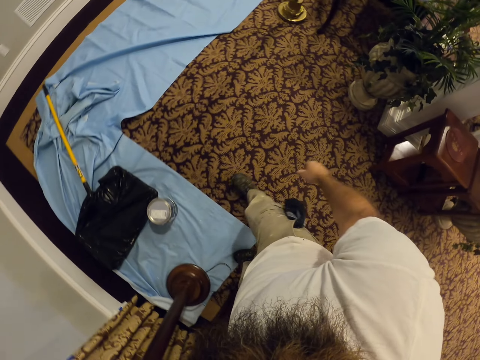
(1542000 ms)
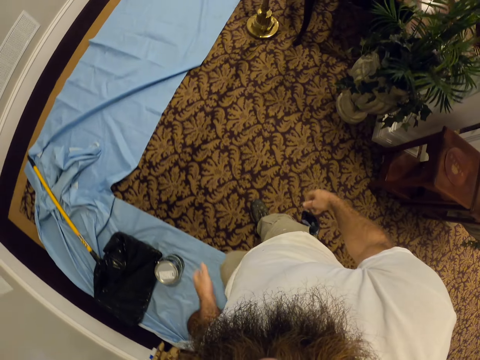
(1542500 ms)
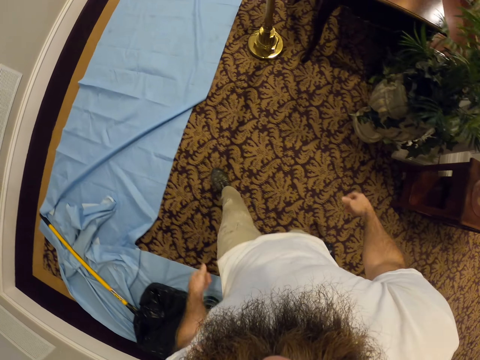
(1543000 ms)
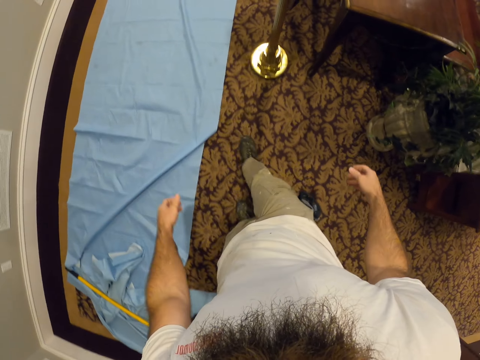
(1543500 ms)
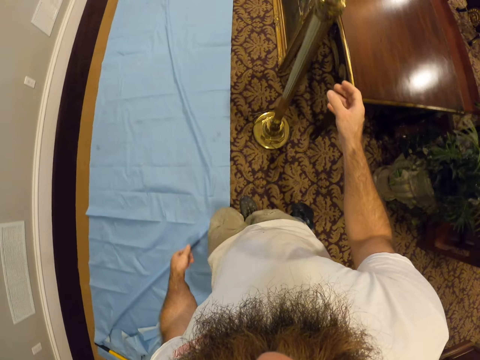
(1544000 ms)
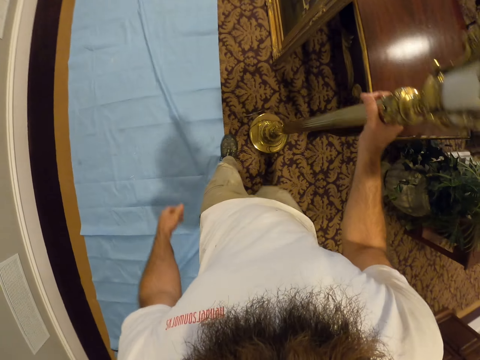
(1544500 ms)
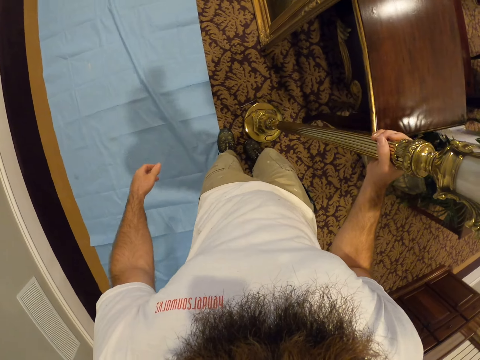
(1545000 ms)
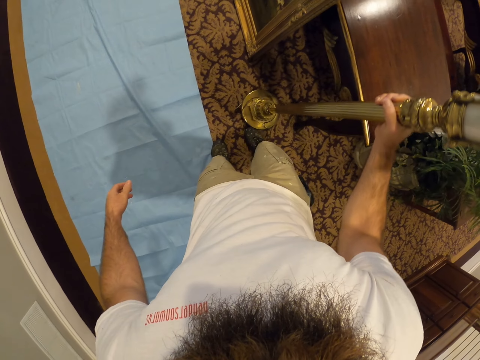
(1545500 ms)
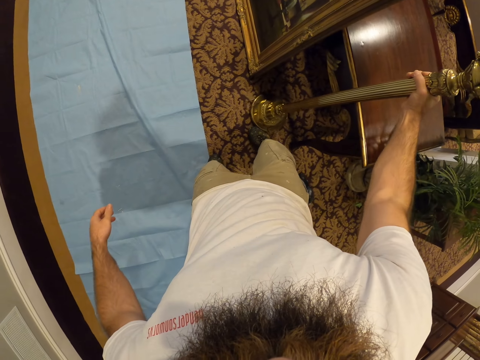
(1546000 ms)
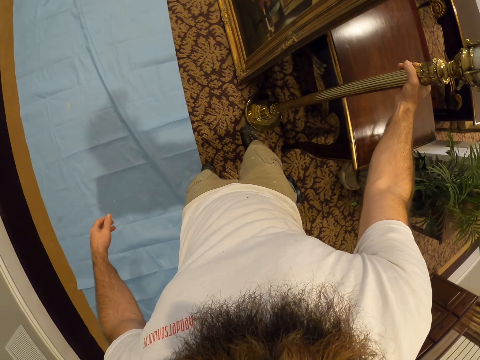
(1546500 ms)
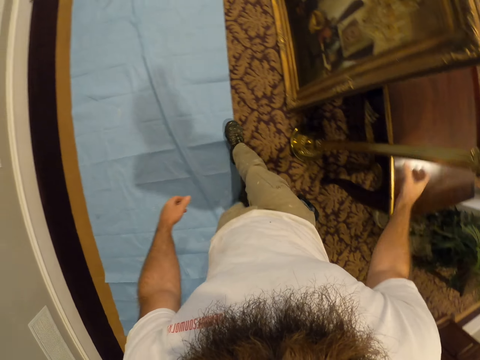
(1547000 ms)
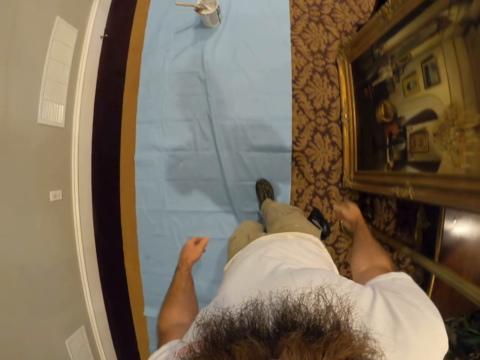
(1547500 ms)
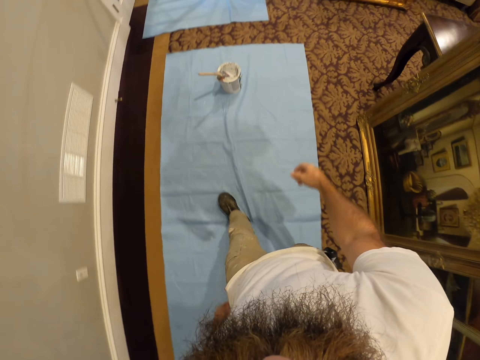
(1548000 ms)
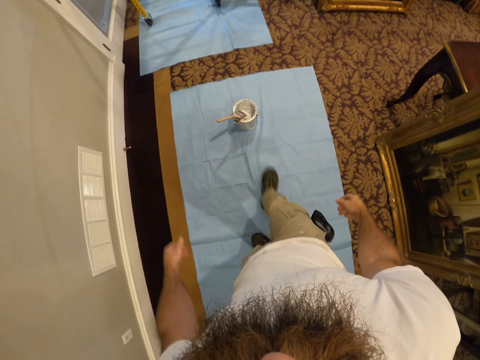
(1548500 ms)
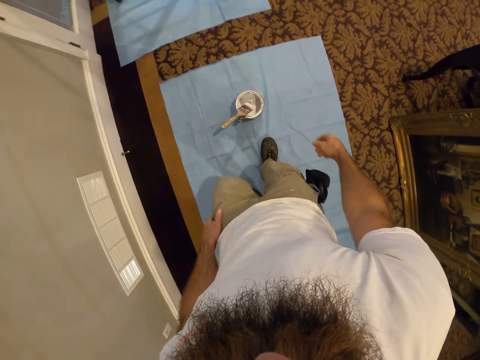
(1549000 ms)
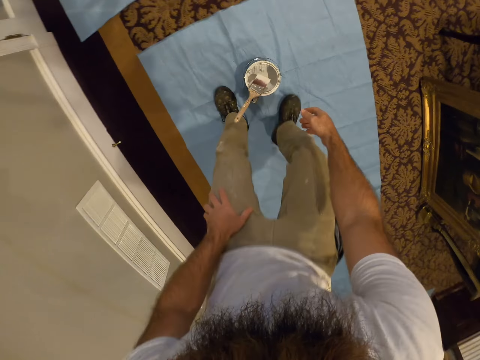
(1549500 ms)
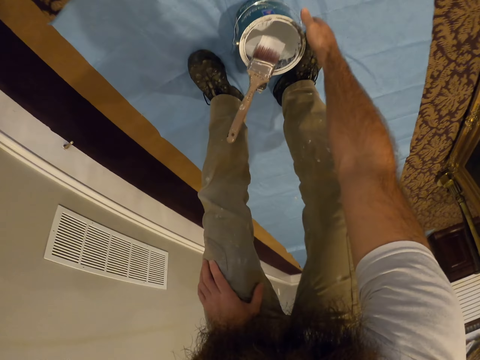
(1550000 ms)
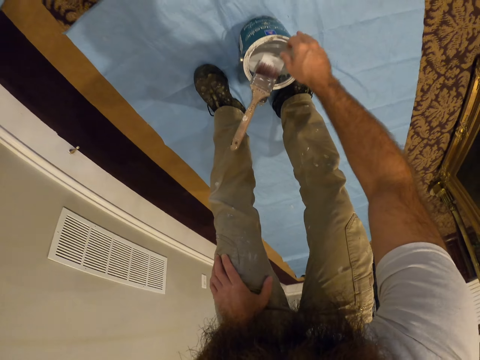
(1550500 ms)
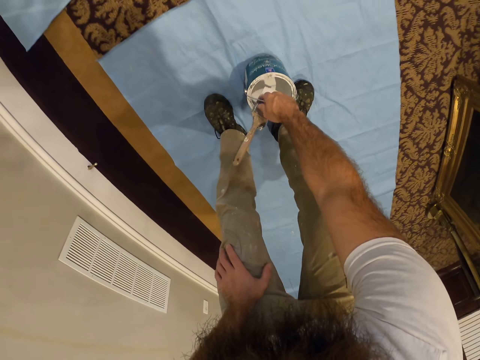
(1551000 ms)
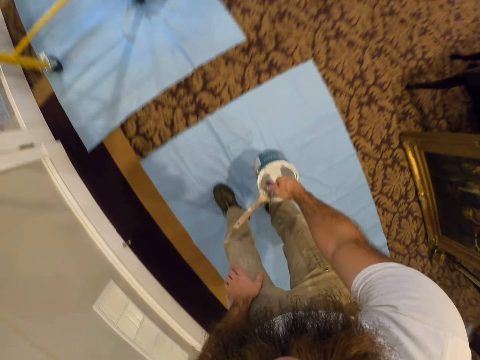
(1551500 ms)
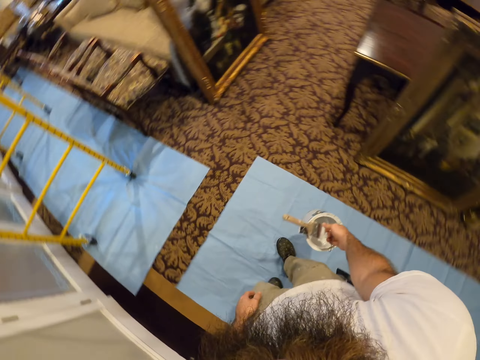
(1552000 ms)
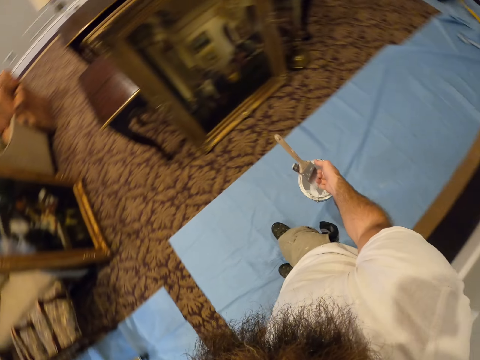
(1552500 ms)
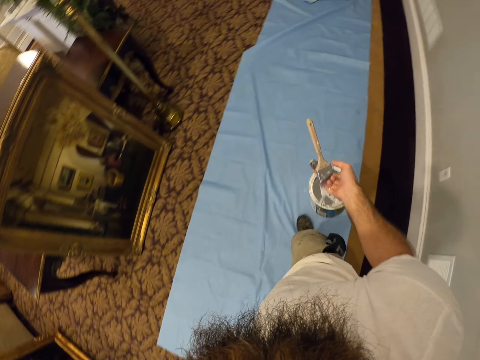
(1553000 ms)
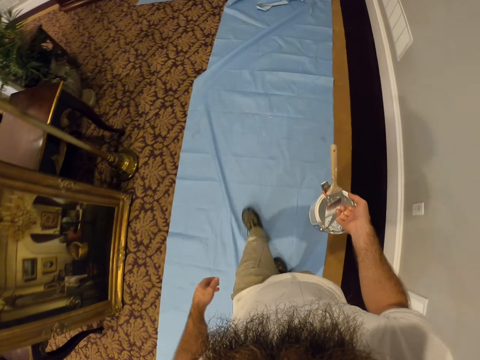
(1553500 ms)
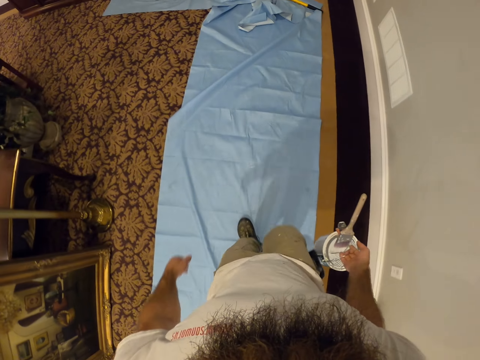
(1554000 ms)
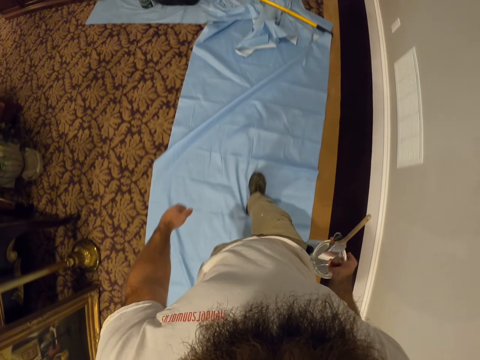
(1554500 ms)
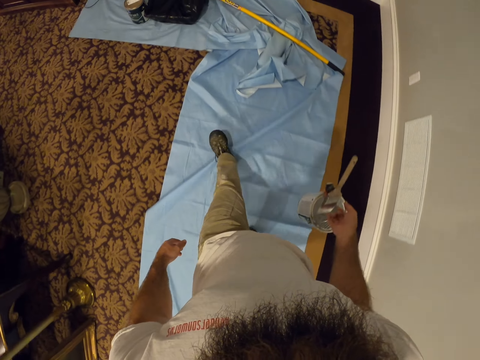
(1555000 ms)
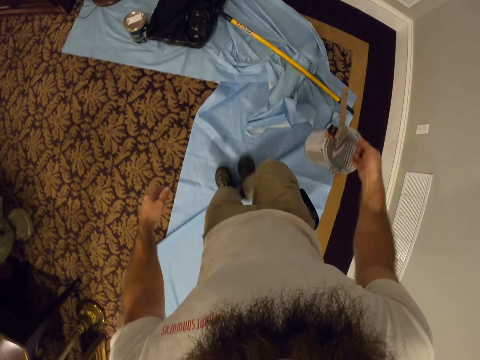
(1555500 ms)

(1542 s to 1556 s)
The camera wearer walks around. He moves the standing lamp with his right hand. He walks around. He picks up the paint bucket on the floor with his right hand. He walks around in the house.

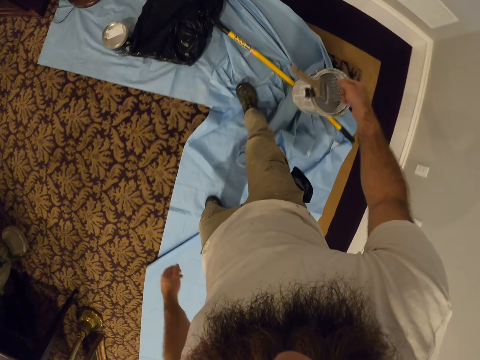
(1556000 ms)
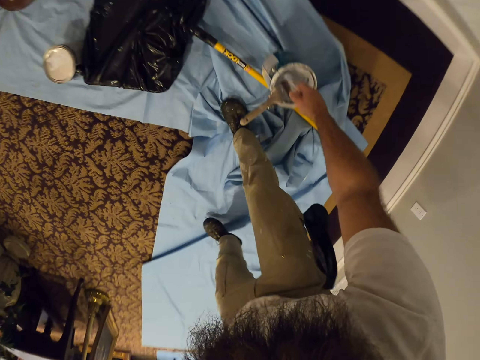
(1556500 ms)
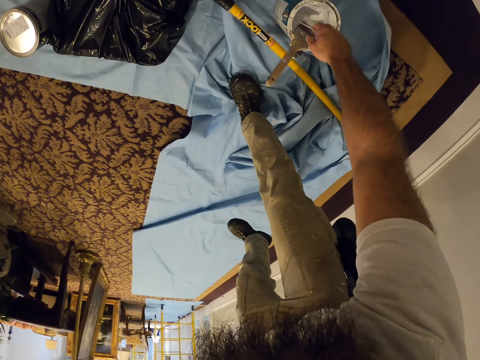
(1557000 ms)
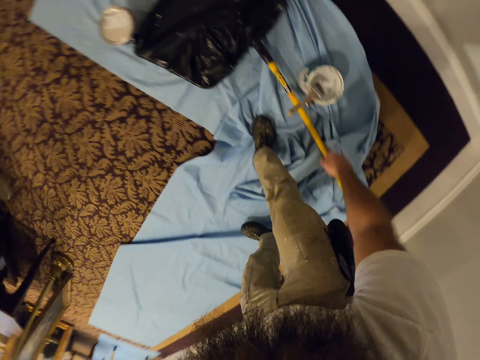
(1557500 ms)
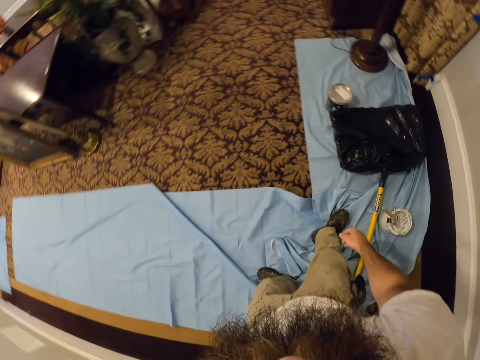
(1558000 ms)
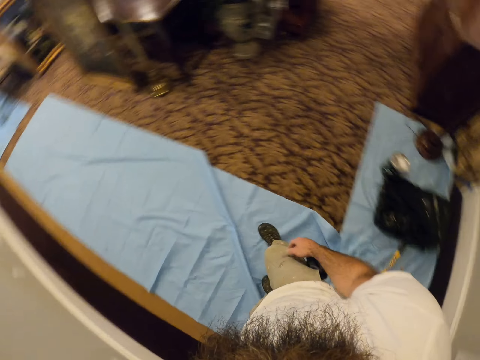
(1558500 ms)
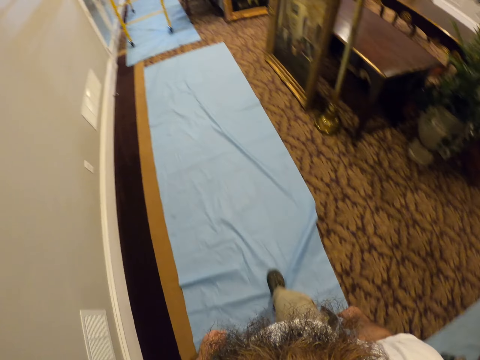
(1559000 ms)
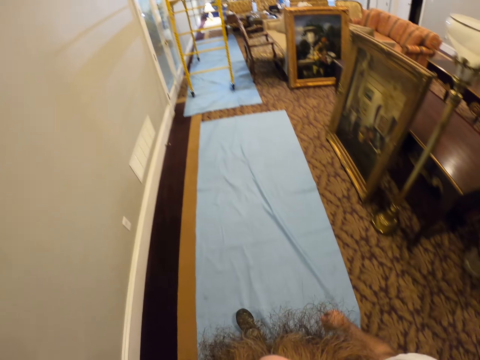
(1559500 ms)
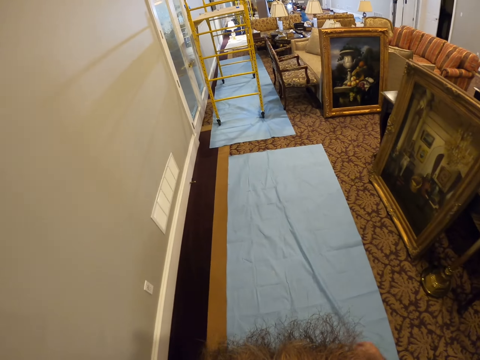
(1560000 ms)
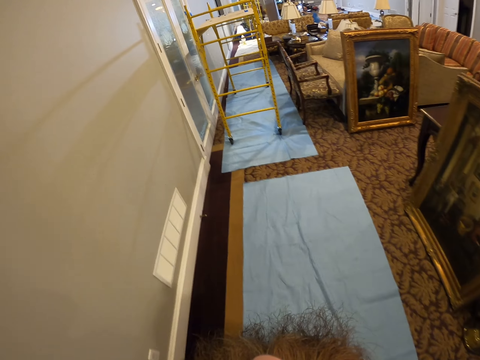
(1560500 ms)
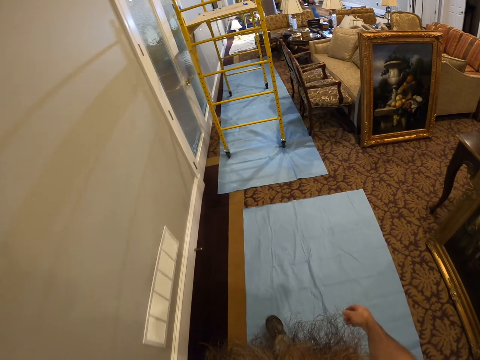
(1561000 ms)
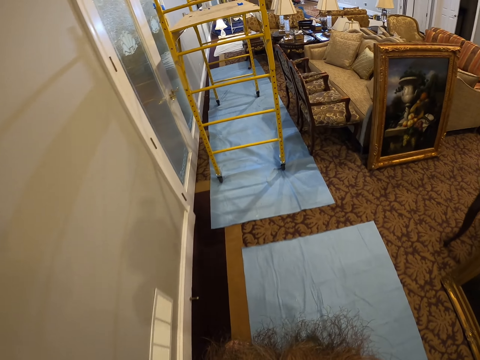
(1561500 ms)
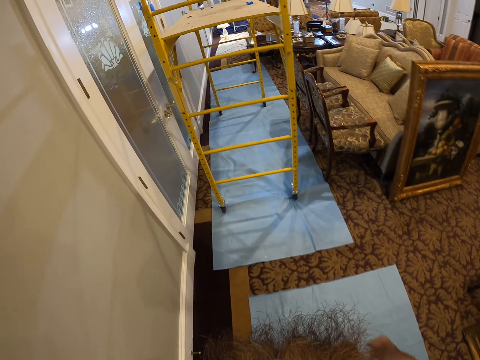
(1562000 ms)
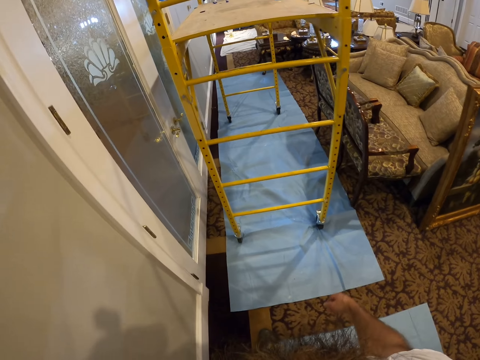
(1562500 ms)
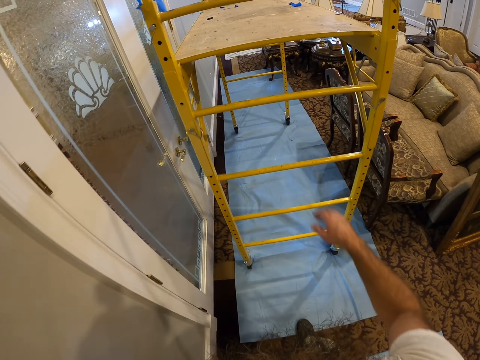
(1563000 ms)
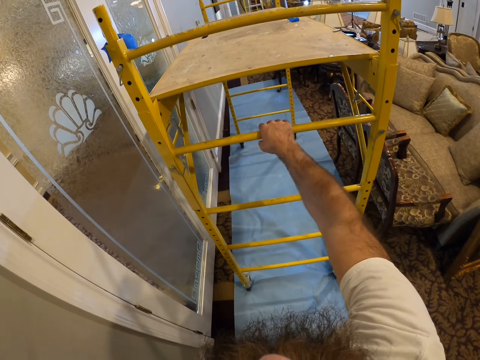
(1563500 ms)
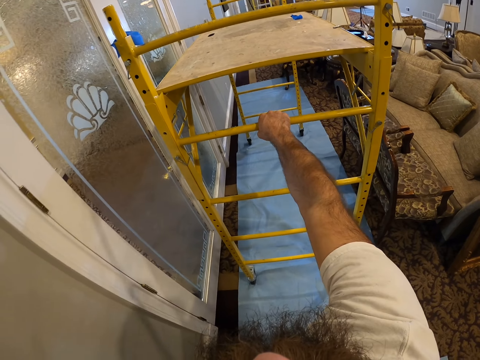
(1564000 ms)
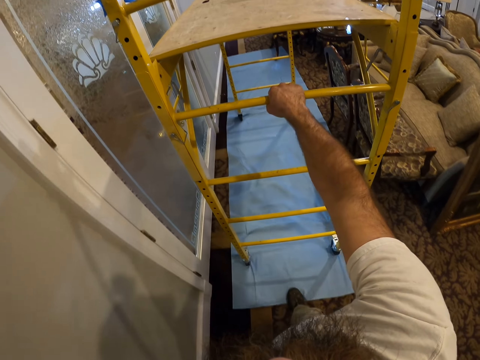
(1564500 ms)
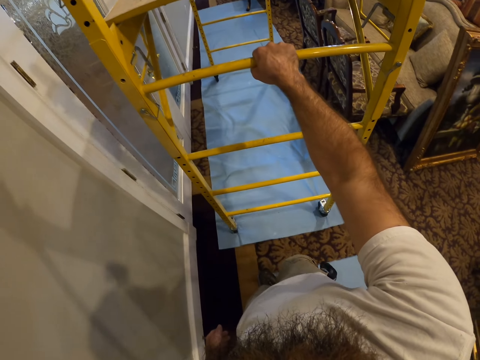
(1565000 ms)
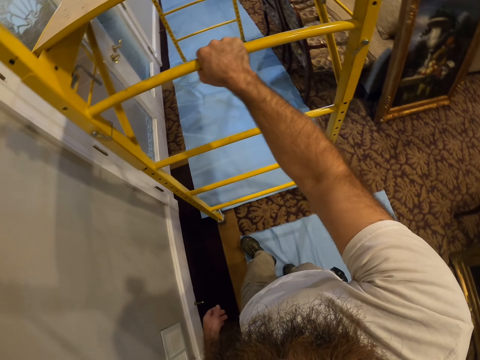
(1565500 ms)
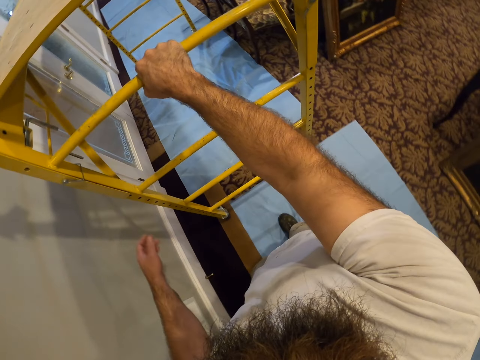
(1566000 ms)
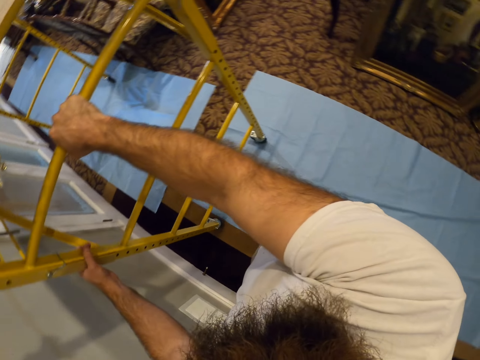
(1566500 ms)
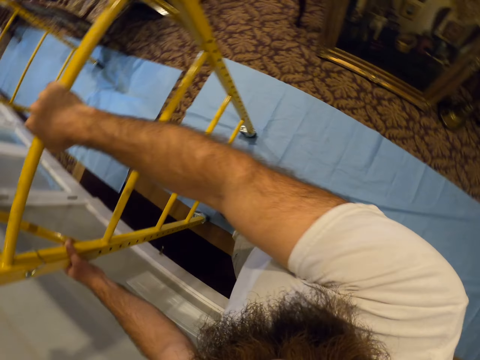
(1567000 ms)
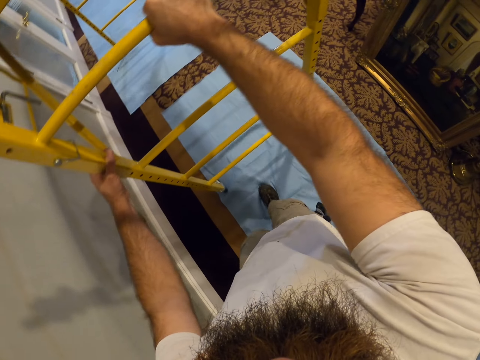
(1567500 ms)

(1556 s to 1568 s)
The camera wearer drops the paint bucket on the floor with his right hand. He walks around. He pulls a ladder. He moves the scaffold with his right hand.
